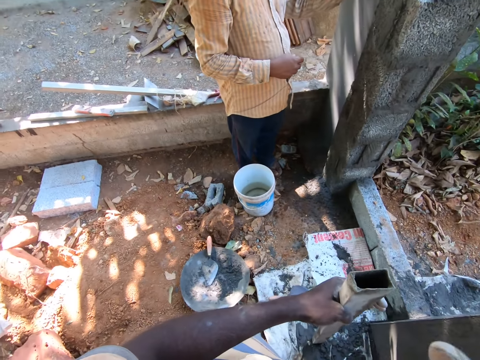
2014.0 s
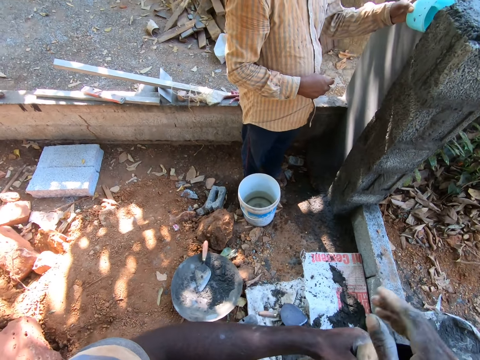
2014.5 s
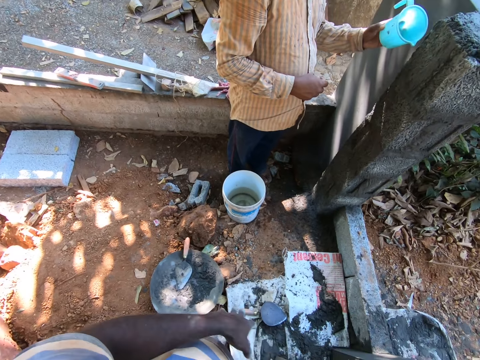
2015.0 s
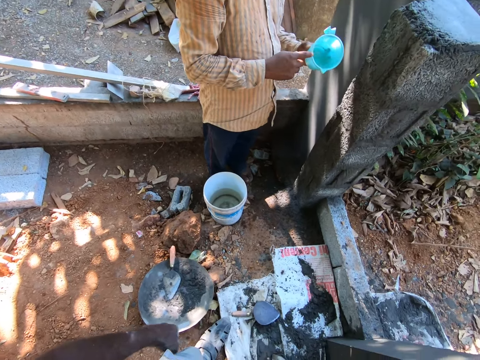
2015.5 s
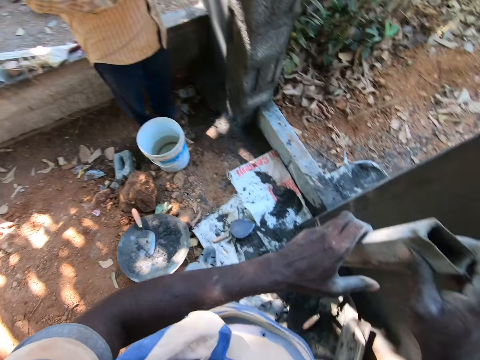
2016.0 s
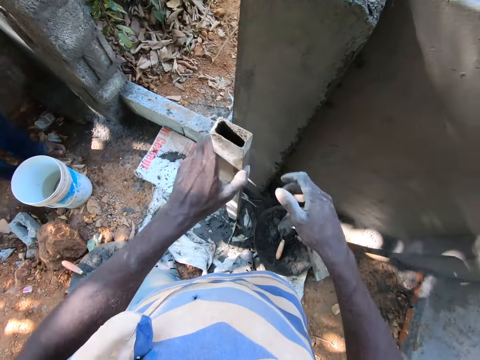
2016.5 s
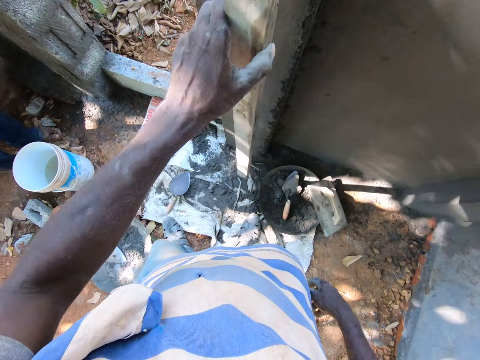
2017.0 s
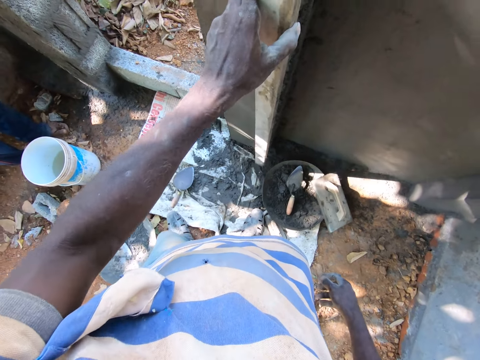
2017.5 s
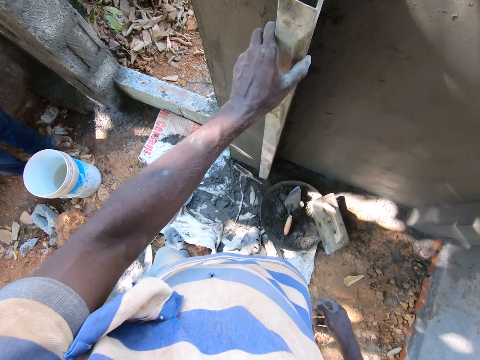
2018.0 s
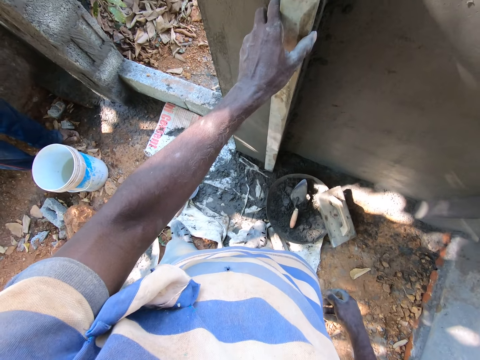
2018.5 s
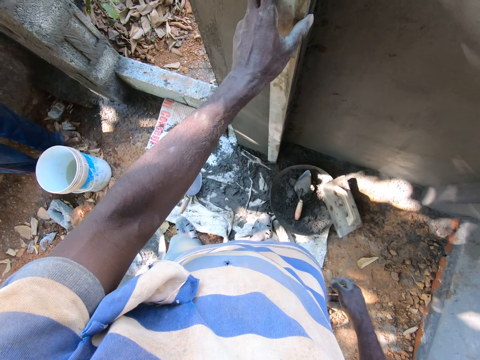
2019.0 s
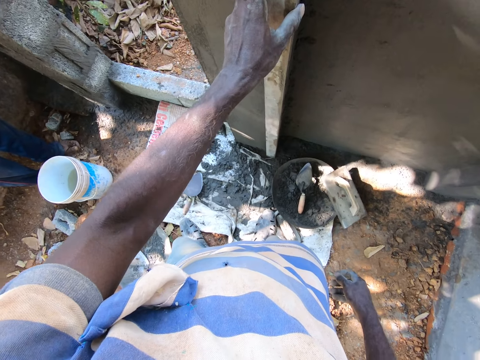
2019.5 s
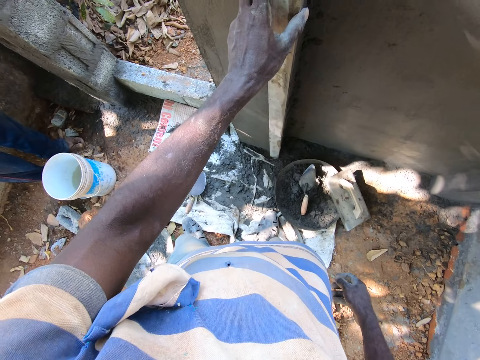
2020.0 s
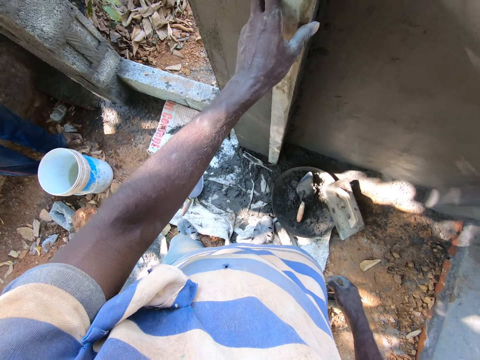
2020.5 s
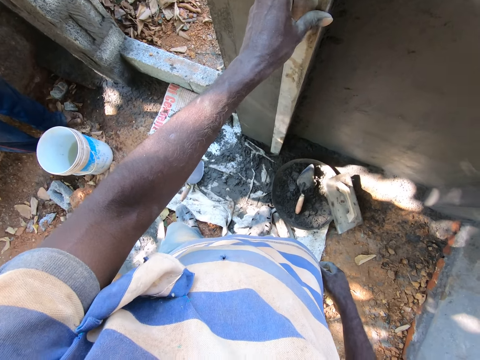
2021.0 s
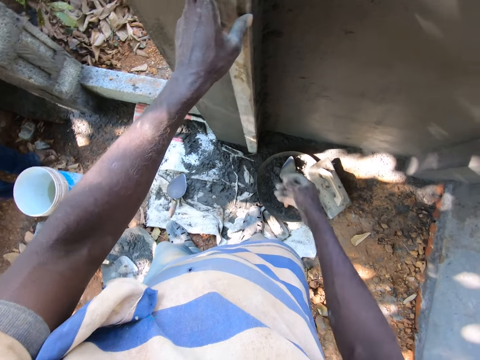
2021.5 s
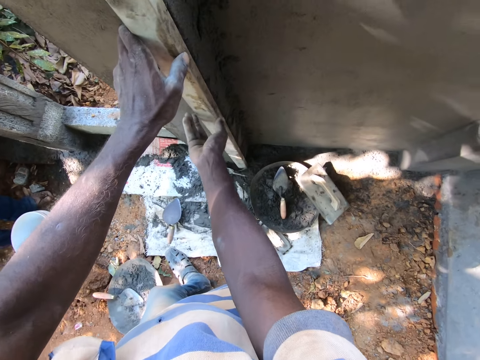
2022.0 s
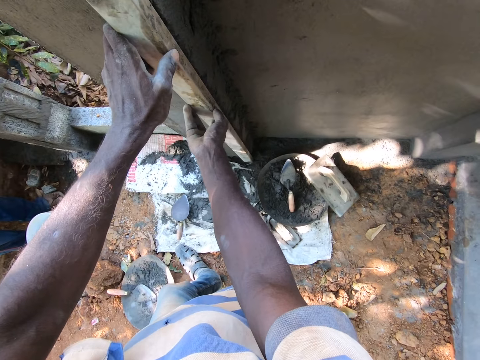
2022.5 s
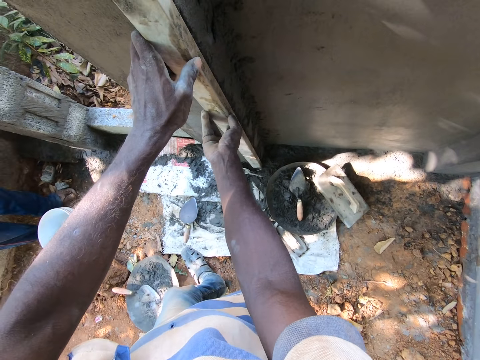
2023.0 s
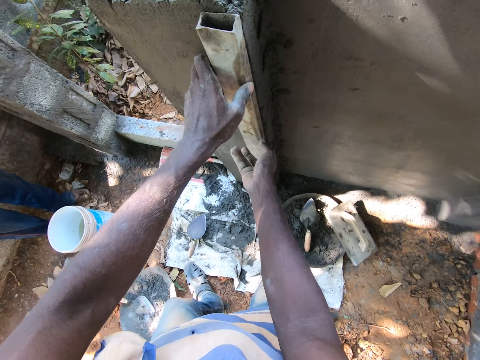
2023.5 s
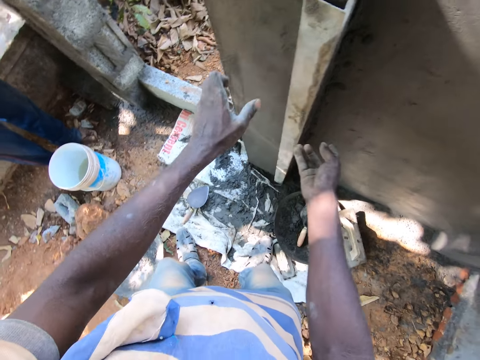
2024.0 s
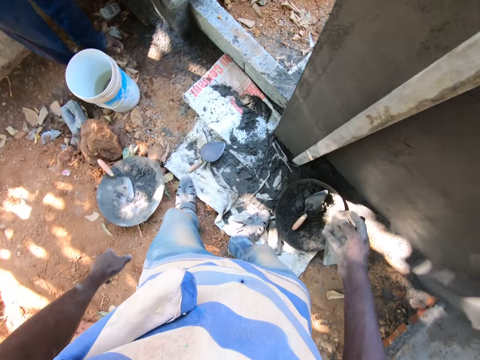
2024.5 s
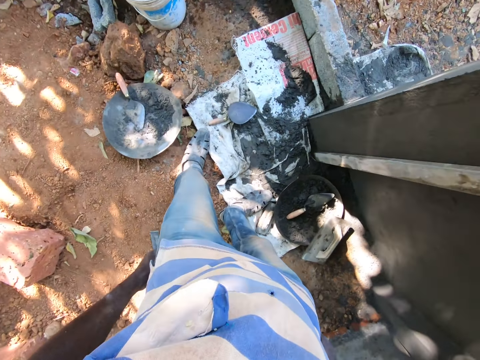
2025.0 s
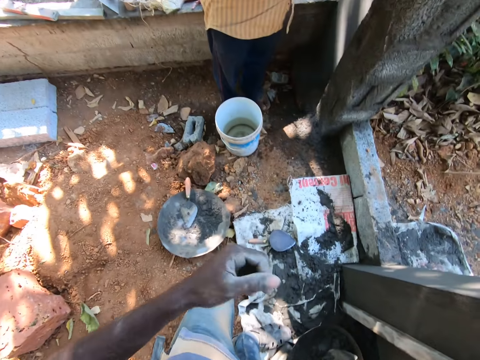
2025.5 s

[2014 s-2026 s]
The camera wearer holds the aluminum rod with his right hand. He looks around. He holds the aluminum rod with his left hand. He aligns the wall. He places the aluminium rod on the wall with his left hand. He places the aluminium rod on the wall with his hands.

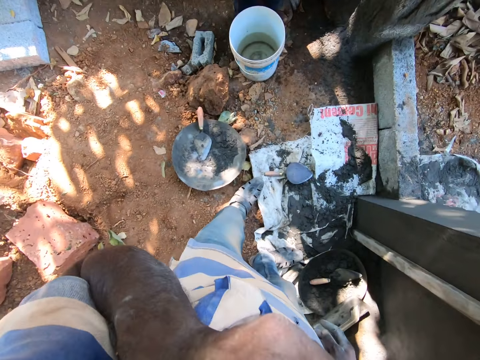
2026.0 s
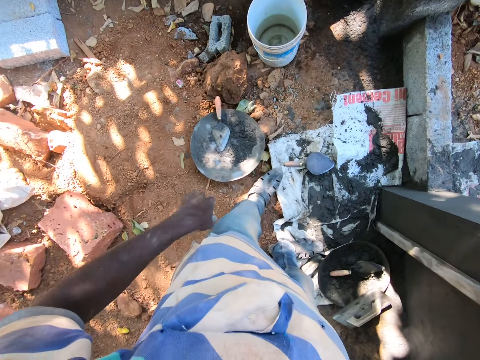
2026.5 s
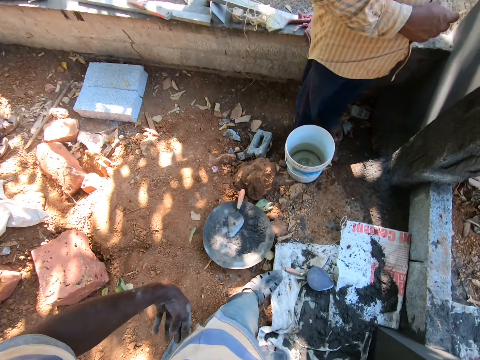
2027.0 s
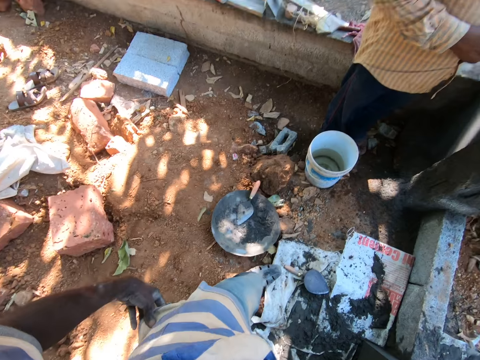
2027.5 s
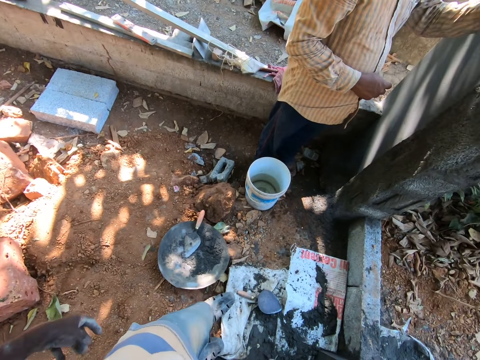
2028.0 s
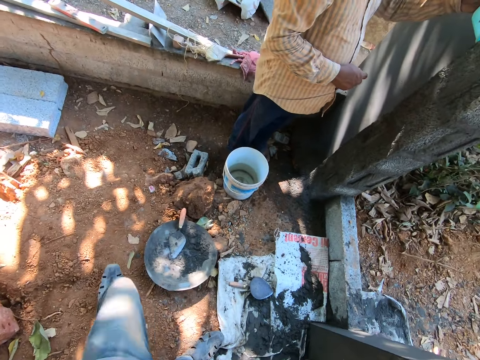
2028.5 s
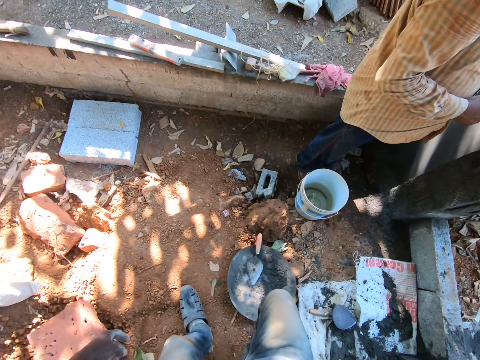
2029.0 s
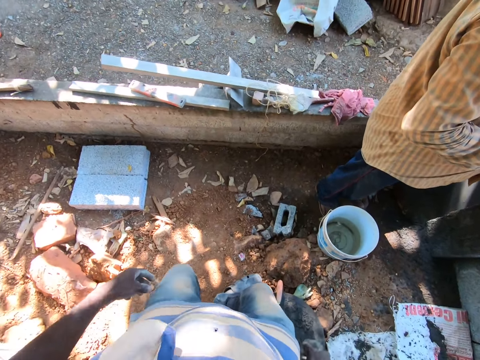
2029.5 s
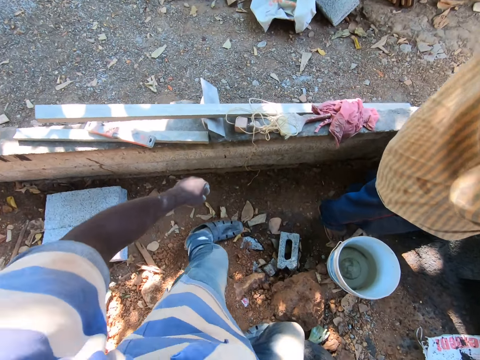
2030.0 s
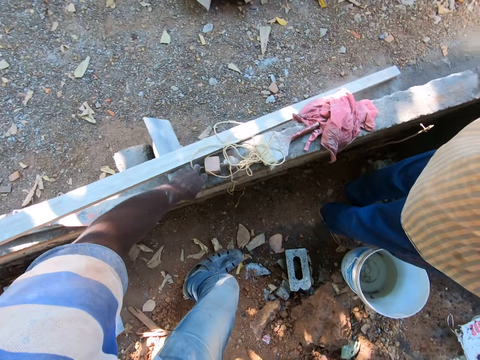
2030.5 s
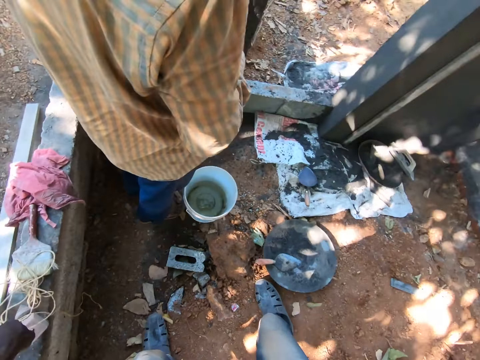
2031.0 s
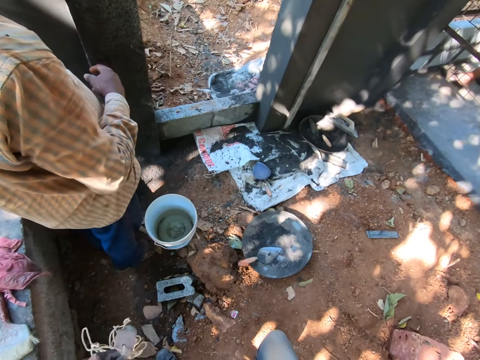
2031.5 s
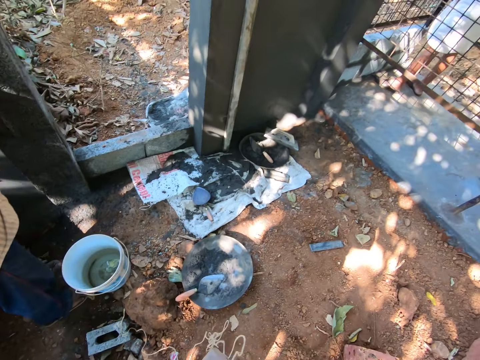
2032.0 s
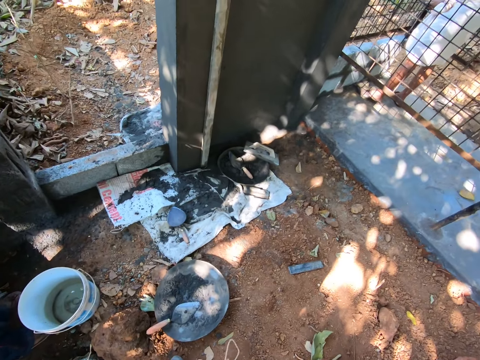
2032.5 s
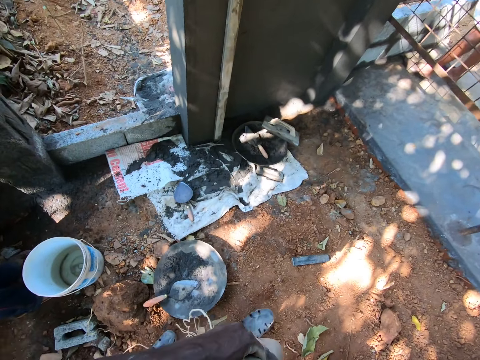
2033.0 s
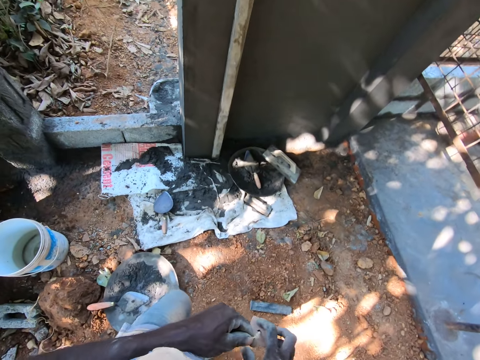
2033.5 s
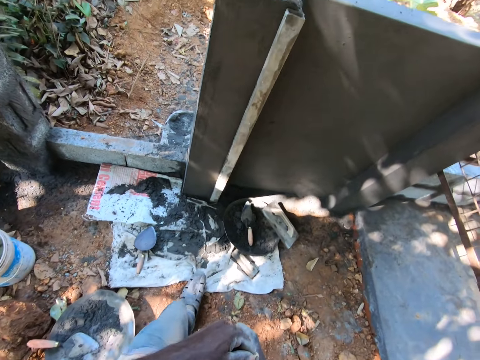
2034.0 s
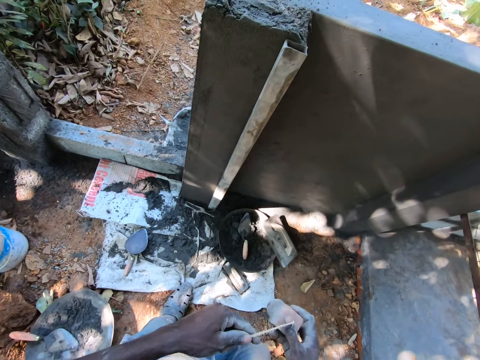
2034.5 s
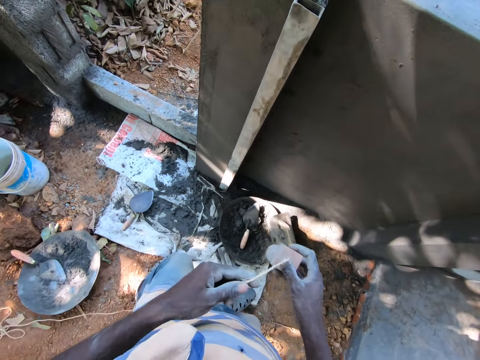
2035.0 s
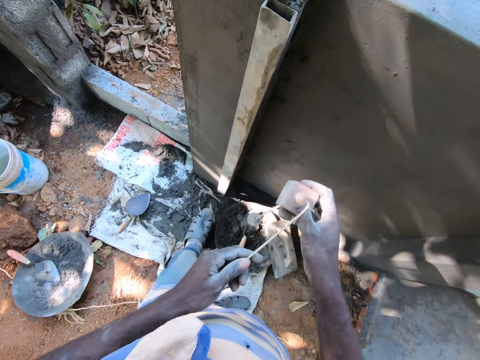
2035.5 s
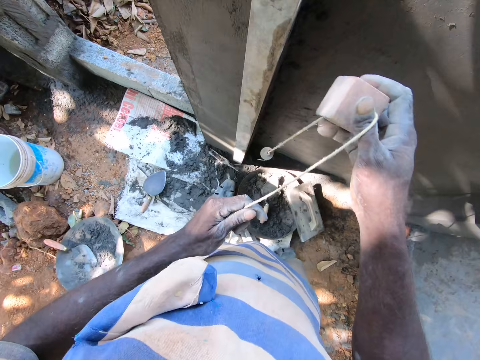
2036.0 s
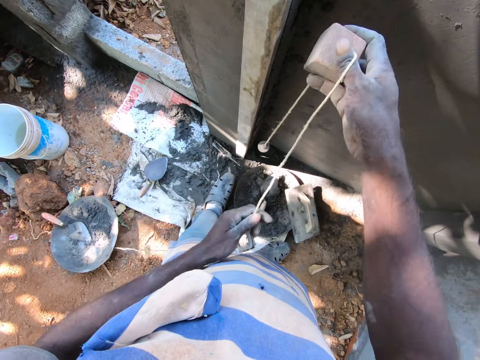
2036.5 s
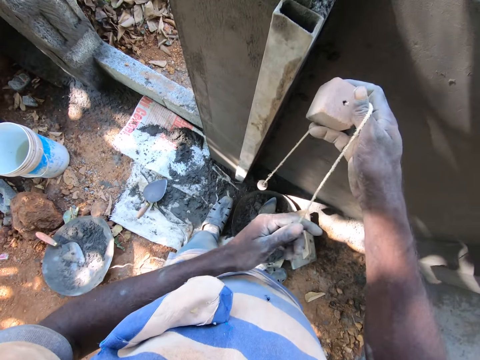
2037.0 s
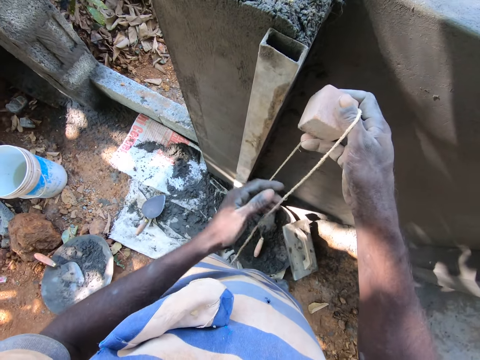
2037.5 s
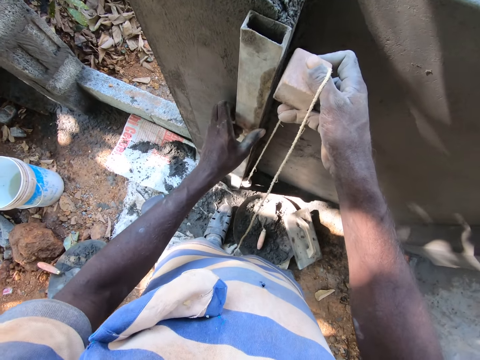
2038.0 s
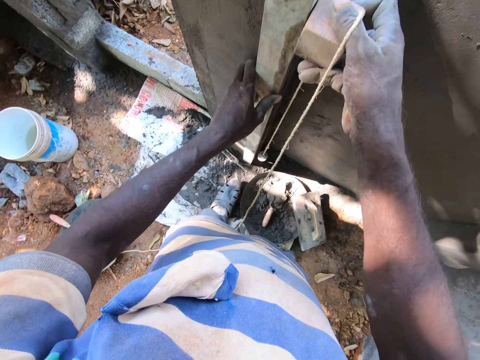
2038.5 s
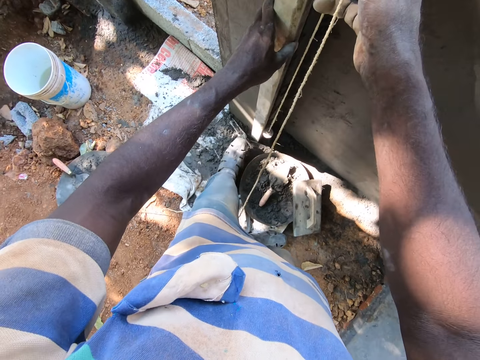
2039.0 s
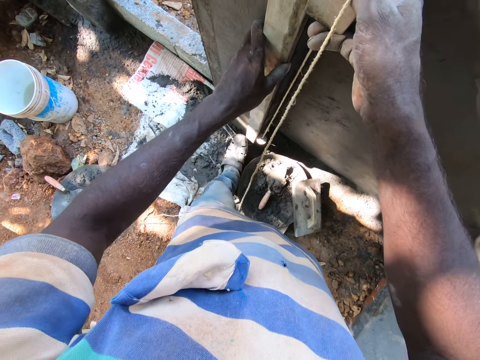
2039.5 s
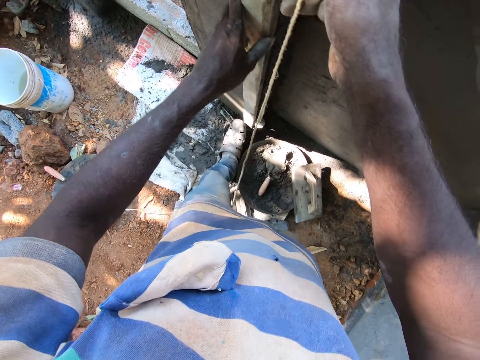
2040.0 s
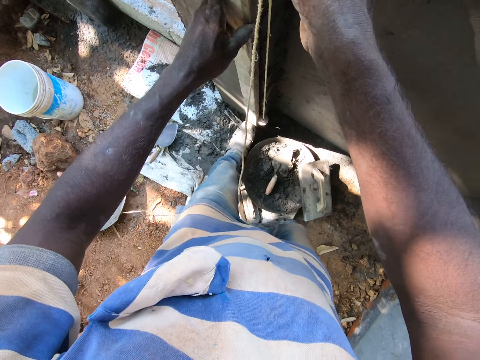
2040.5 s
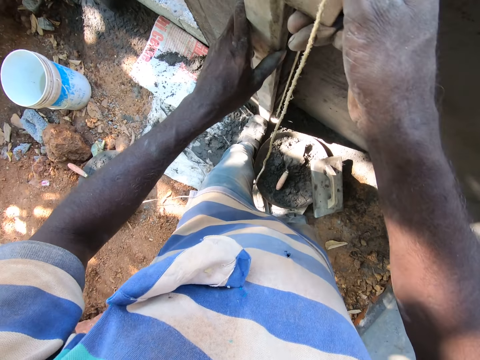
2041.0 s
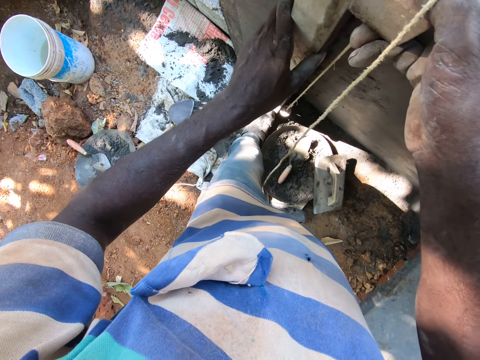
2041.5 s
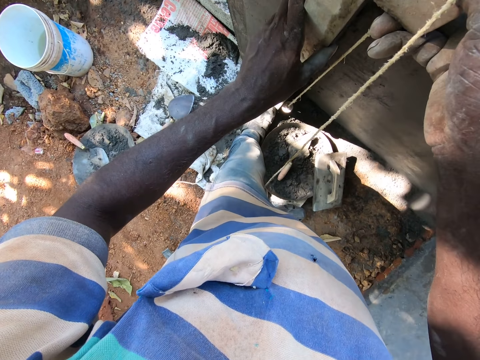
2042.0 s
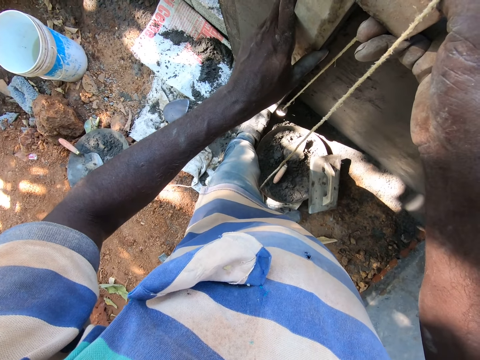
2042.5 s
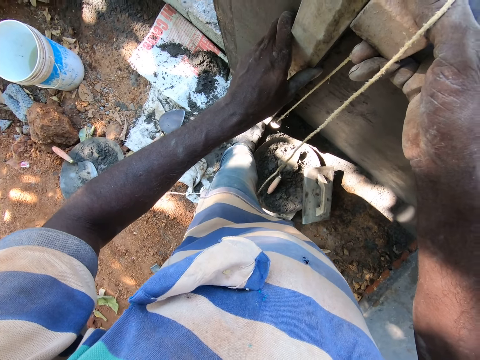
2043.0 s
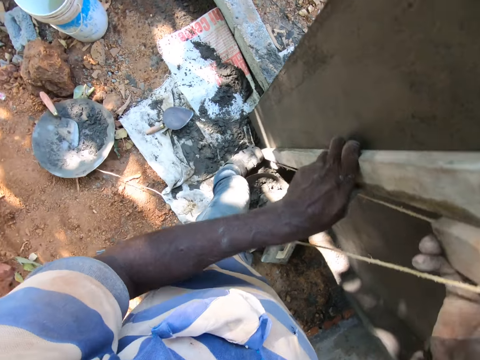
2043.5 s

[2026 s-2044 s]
The camera wearer looks around. He picks a plumb bob from a fence with his left hand. He adjusts the plumb bob with his hands. He walks around. He holds the aluminium rod on the wall with his left hand. He measures the aluminum rod with the plumb bob in his right hand.
